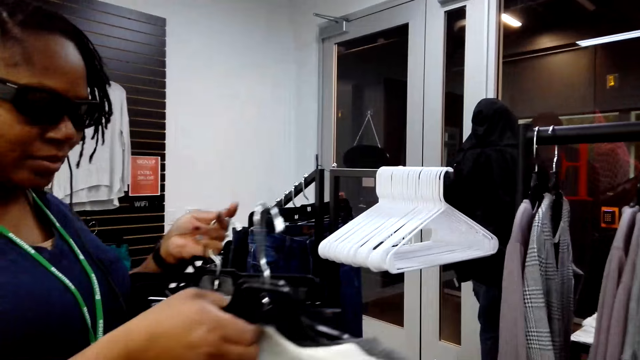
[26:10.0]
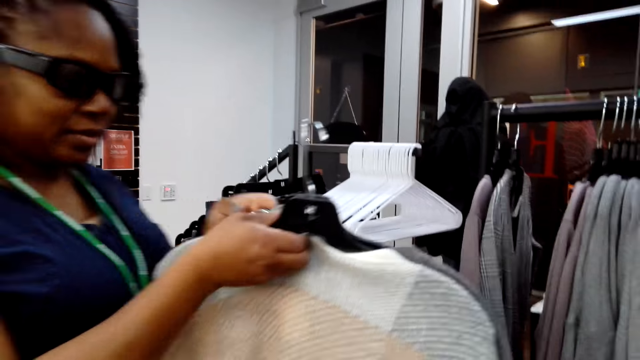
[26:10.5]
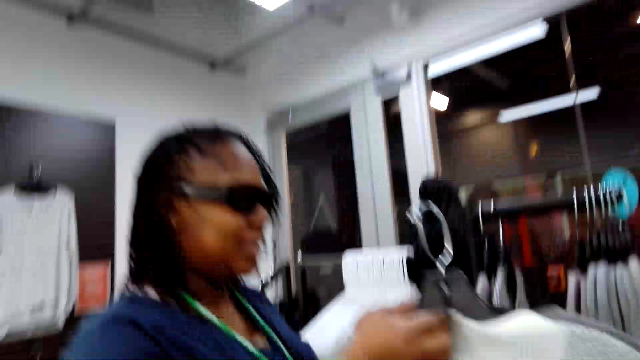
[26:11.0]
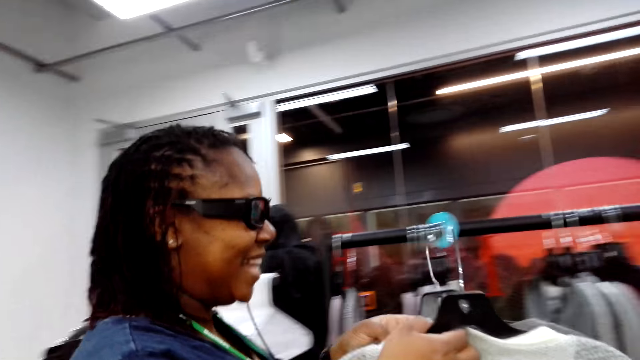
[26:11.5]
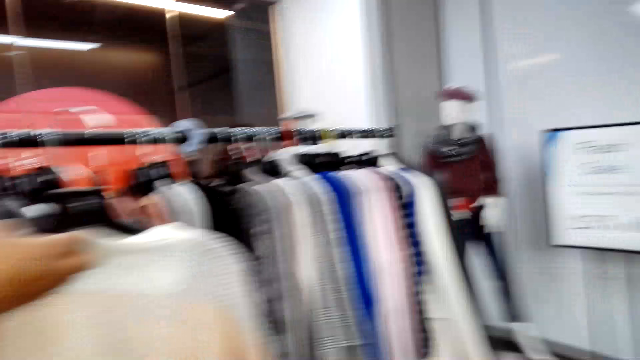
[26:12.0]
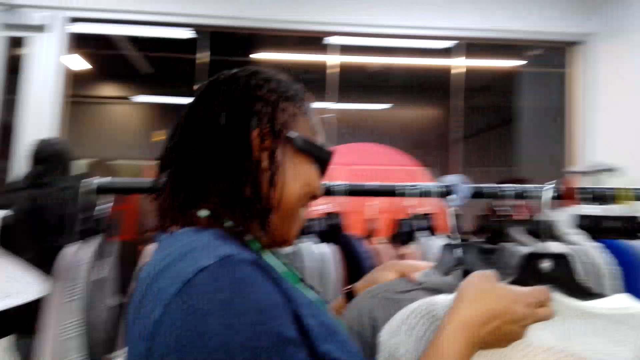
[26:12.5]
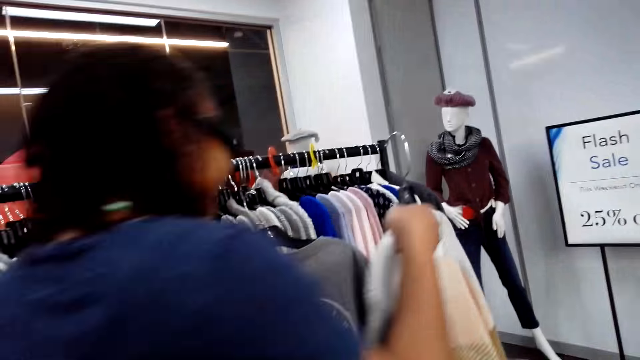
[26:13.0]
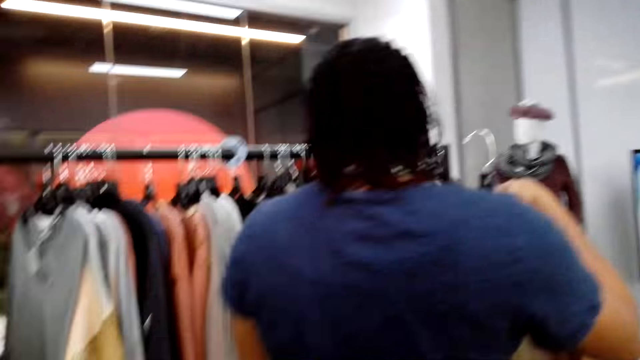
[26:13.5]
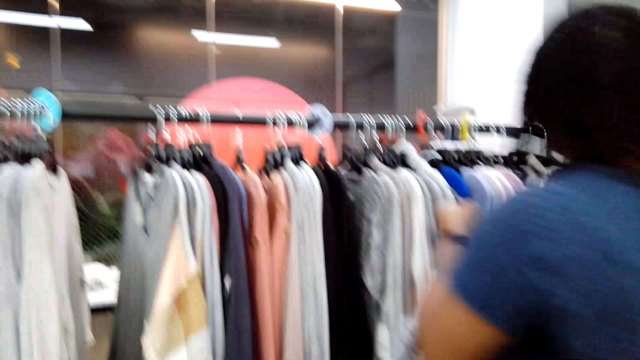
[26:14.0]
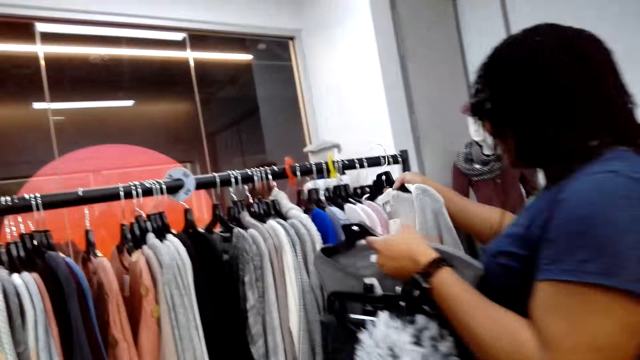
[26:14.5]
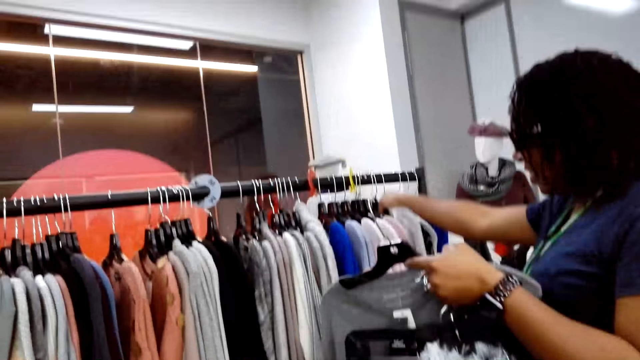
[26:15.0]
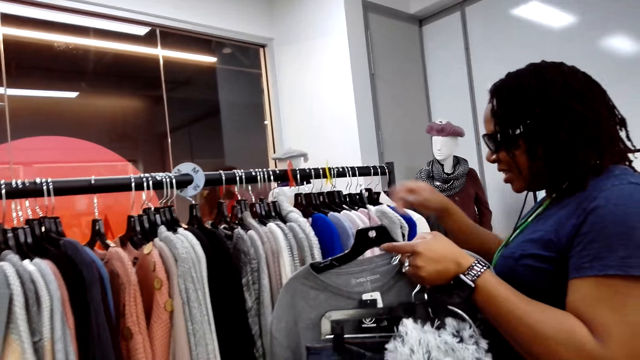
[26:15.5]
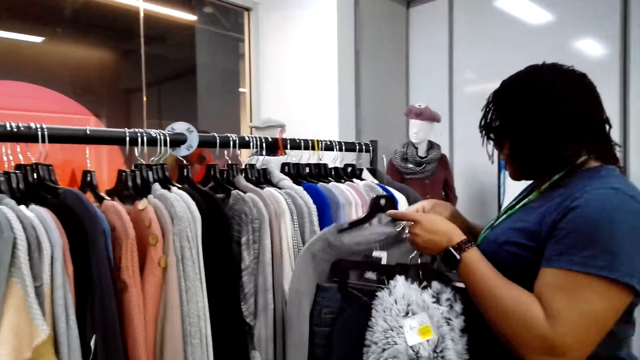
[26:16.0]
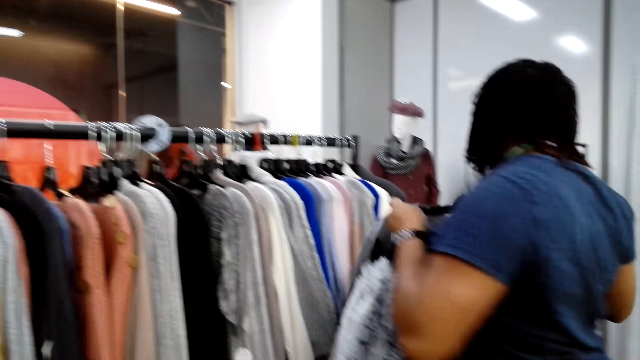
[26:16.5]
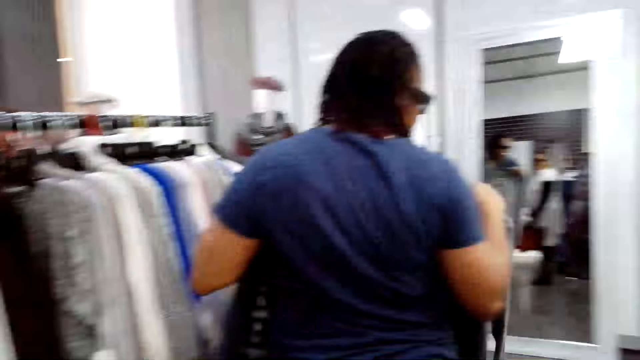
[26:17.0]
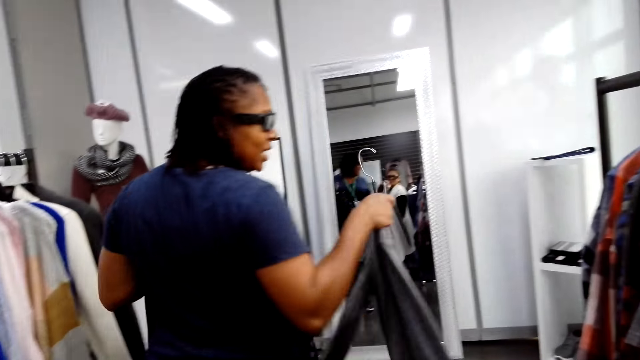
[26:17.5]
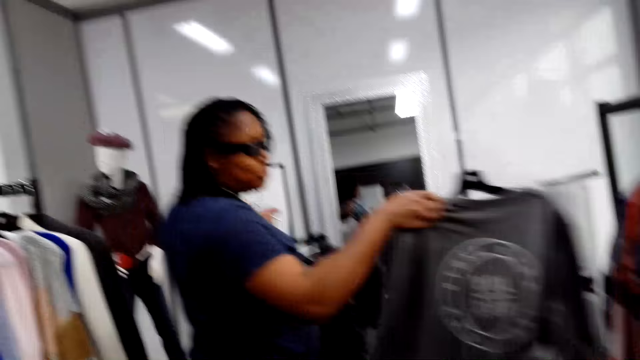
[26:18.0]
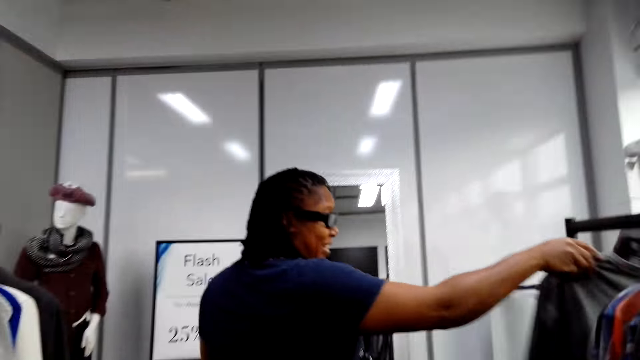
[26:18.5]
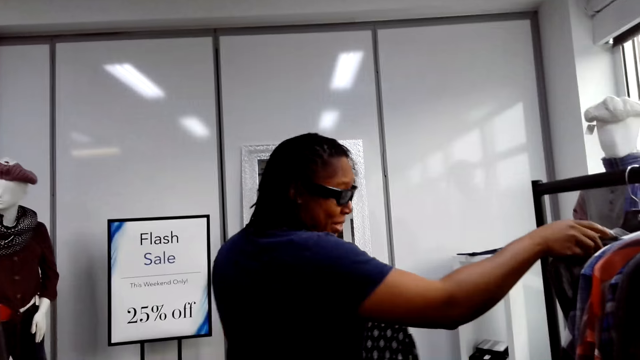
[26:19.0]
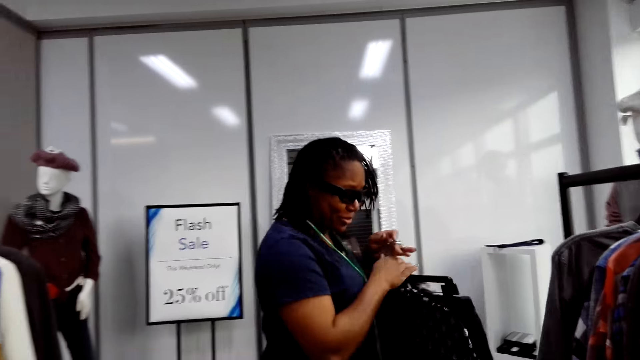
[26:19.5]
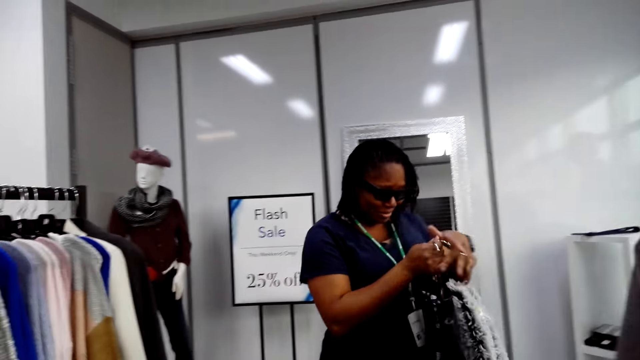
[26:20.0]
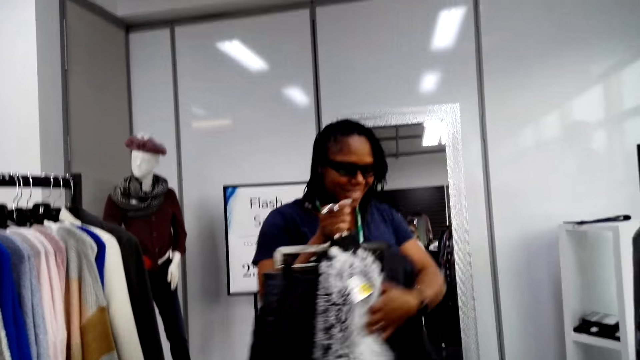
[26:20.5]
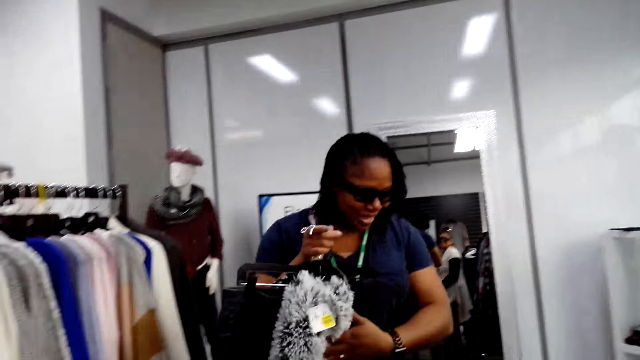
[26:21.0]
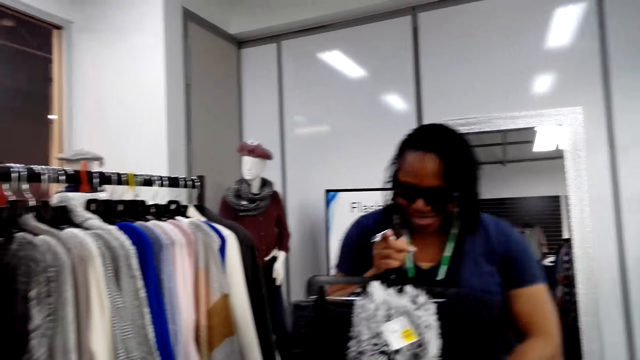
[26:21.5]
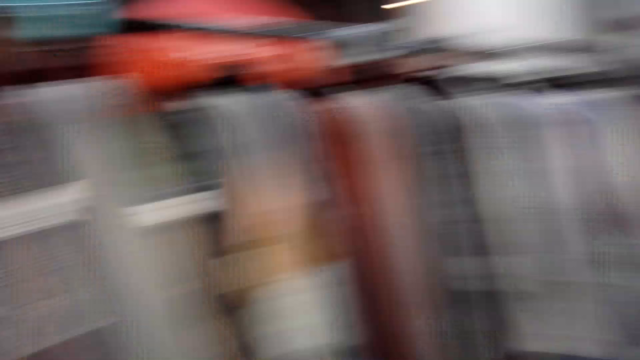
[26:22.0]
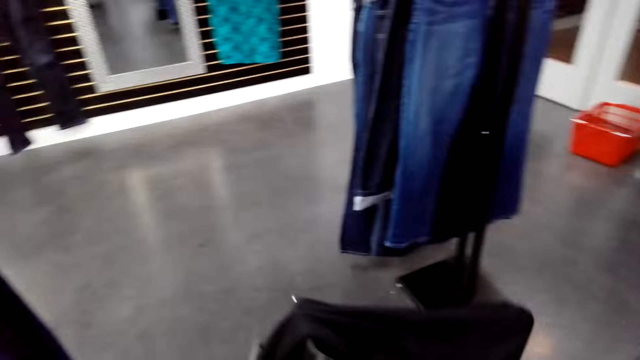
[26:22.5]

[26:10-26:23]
A woman holds the clothes with hands, walks around, and hangs the clothe on the hanger stand. The woman hangs the clothe on the other hanger stand and switches the clothes to the other hand.

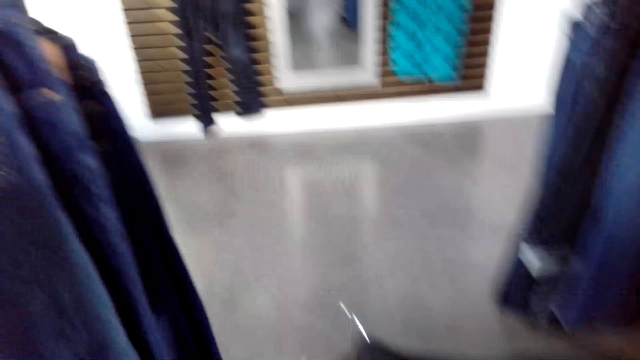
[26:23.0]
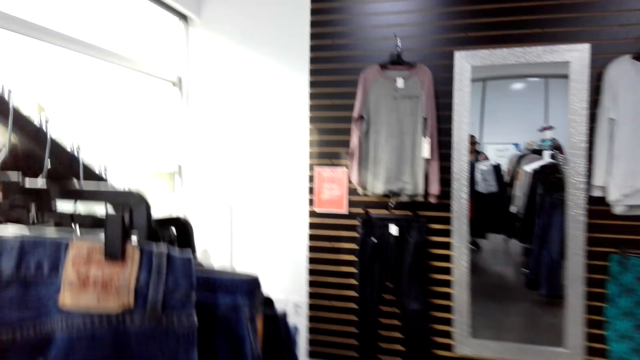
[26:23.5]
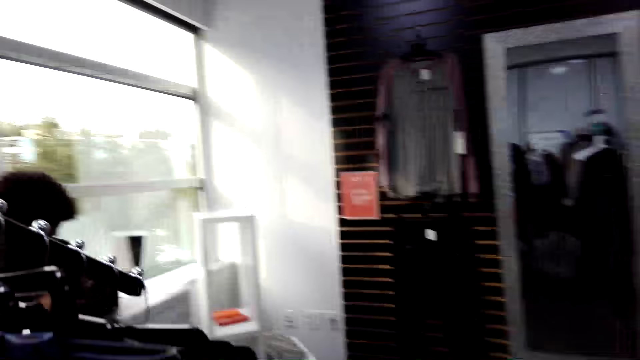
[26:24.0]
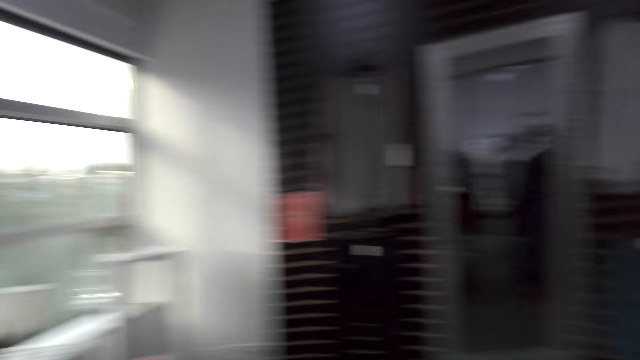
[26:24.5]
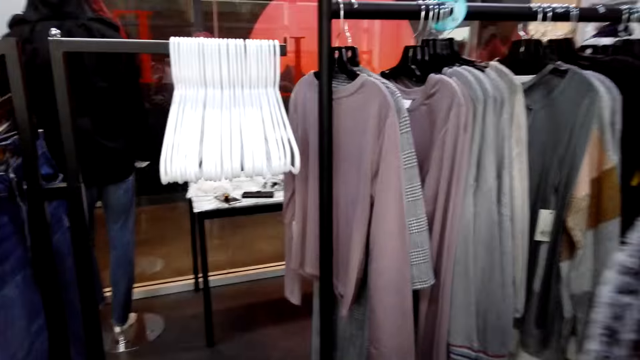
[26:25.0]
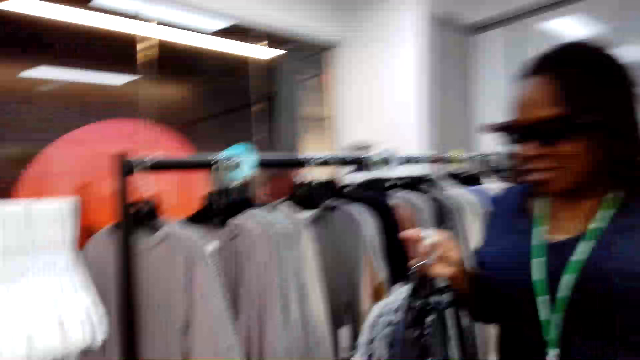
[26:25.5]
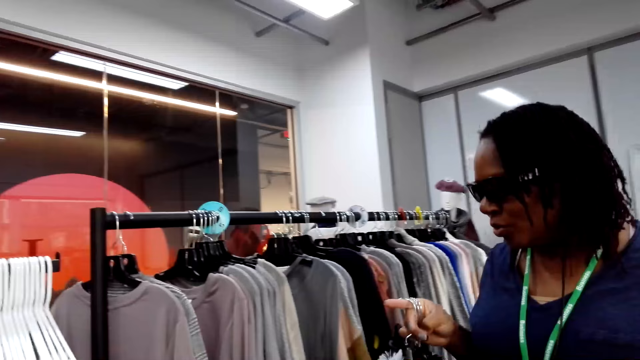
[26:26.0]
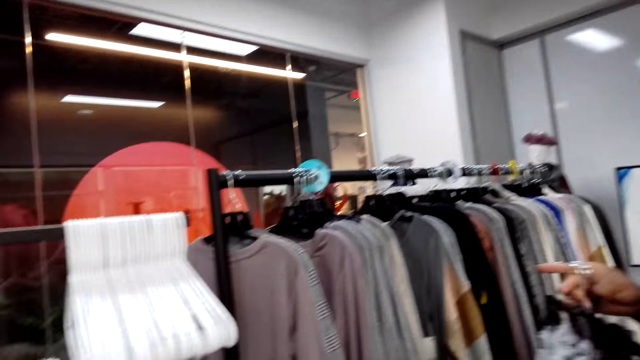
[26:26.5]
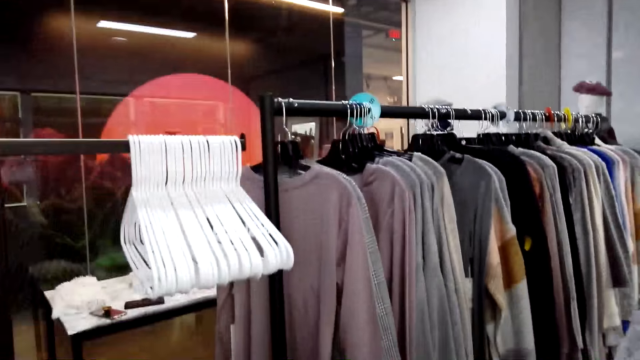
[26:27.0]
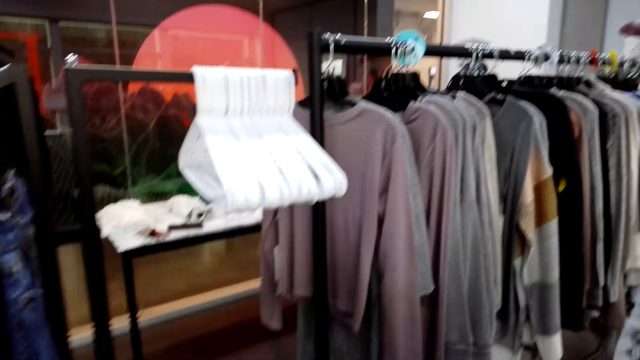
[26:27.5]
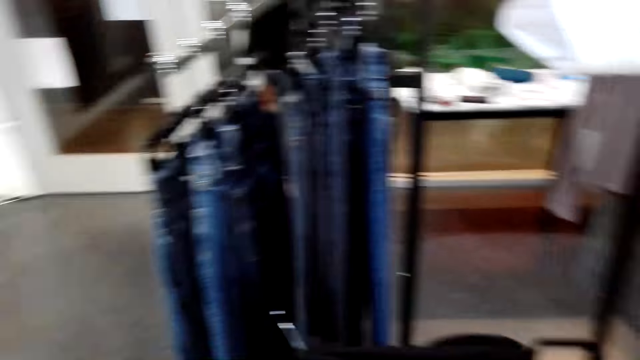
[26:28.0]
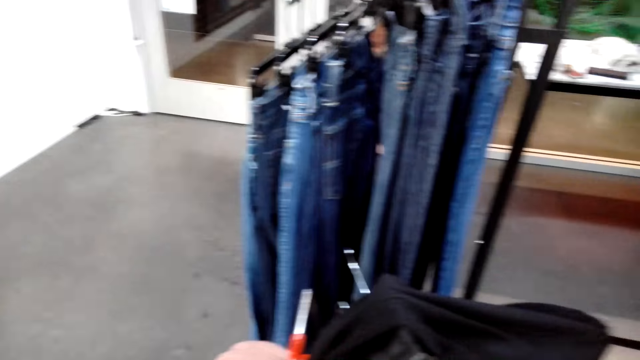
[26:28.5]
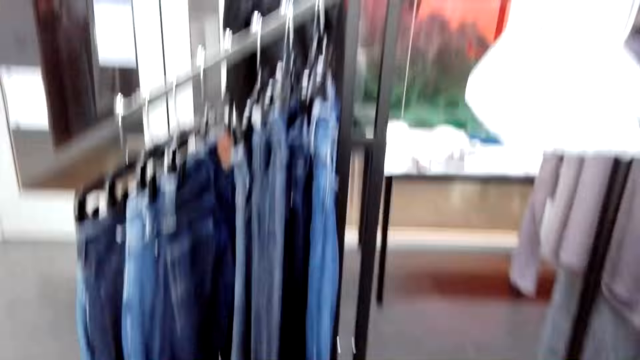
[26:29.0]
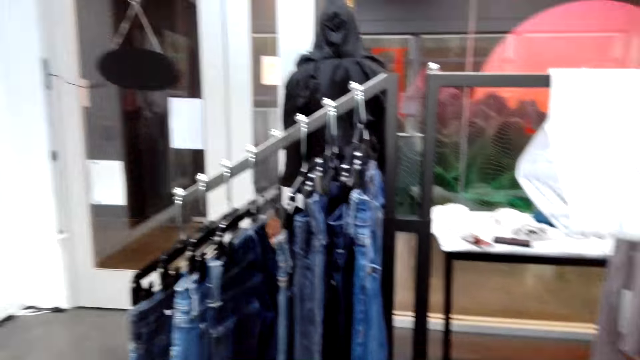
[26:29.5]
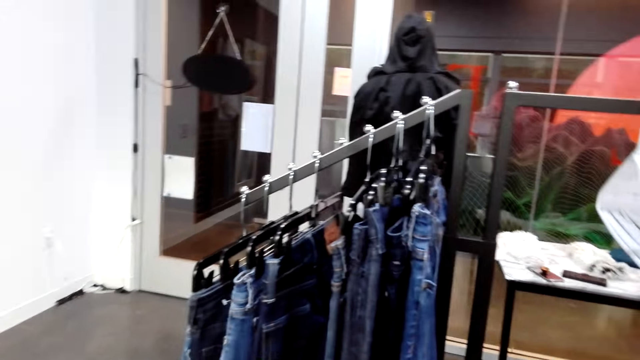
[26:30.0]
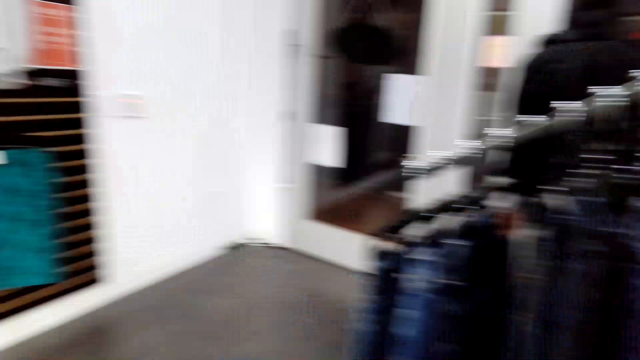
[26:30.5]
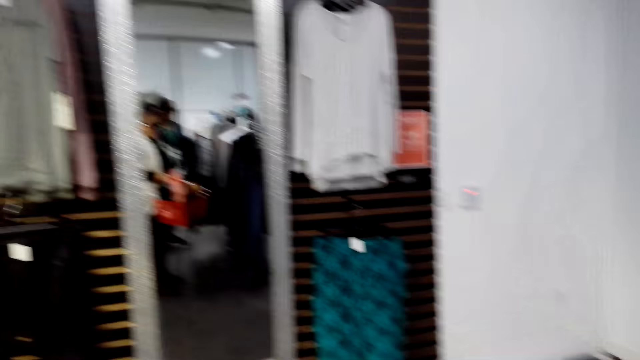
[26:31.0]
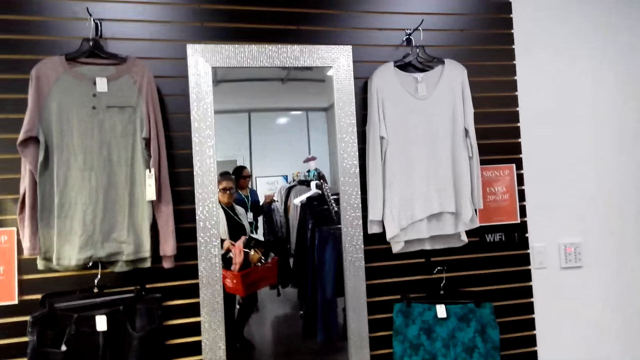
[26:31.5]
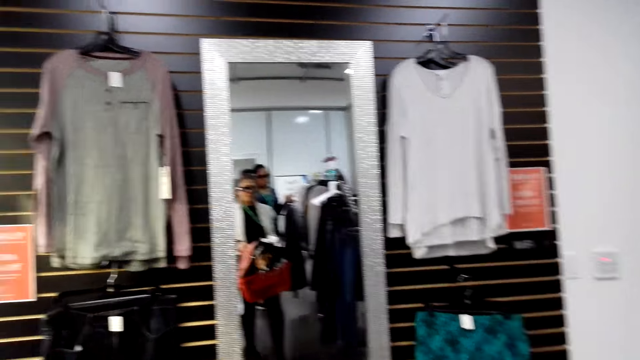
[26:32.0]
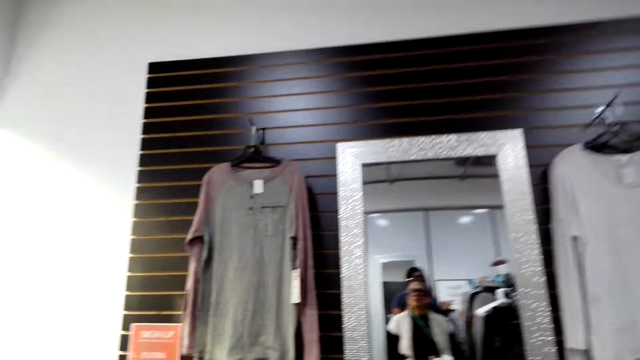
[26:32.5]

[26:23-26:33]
The camera wearer looks at the clothes. A woman moves around.
